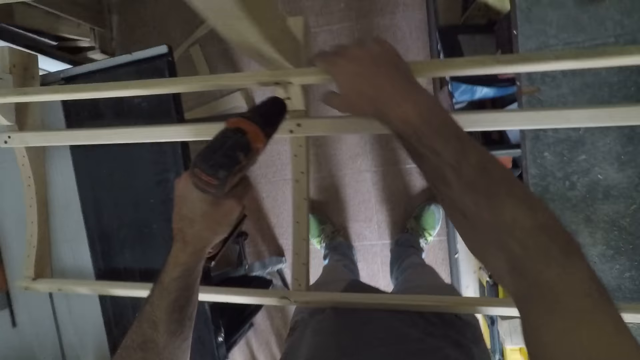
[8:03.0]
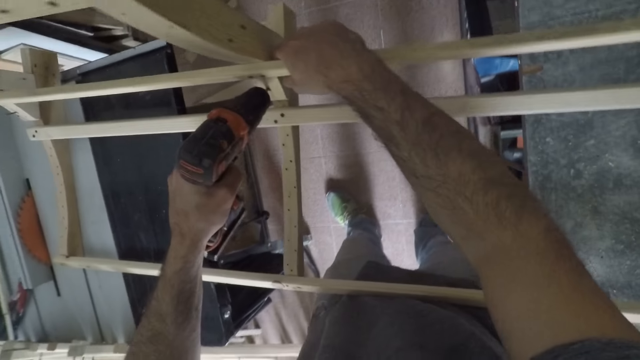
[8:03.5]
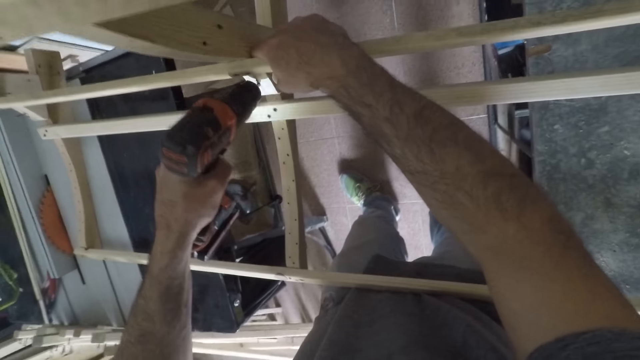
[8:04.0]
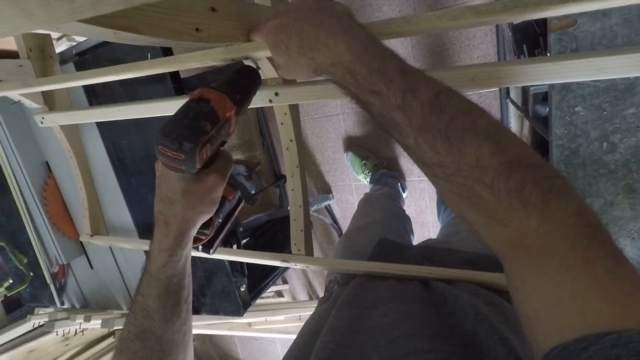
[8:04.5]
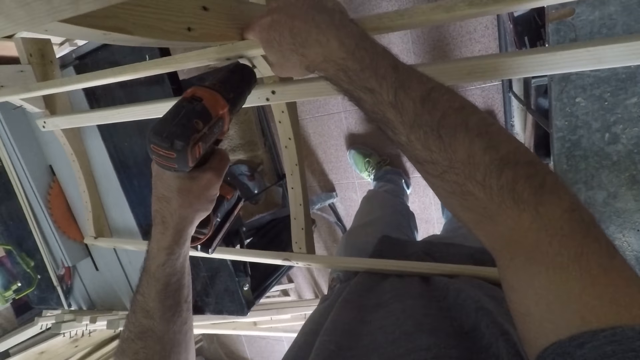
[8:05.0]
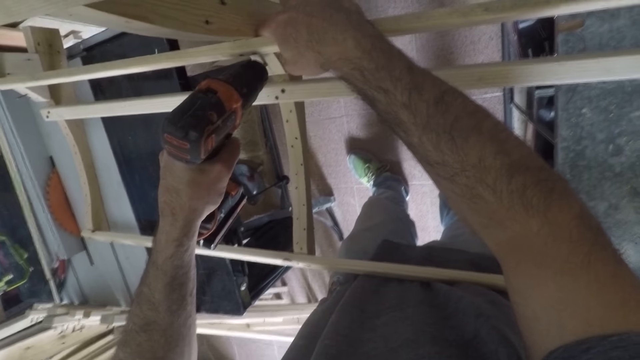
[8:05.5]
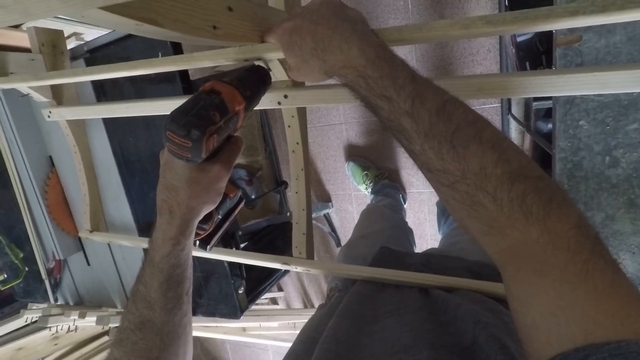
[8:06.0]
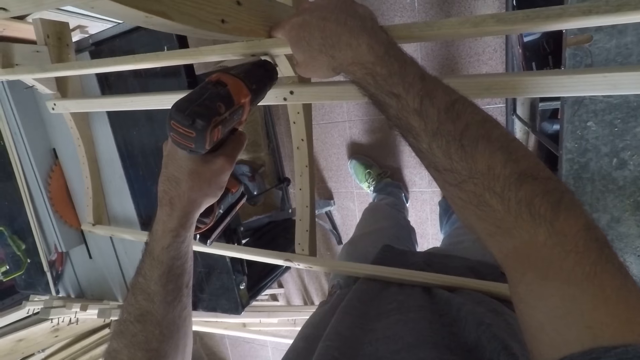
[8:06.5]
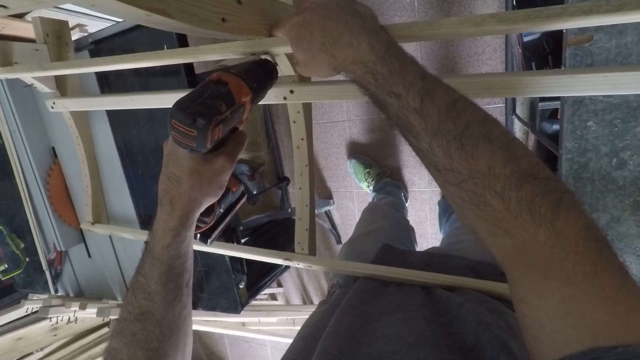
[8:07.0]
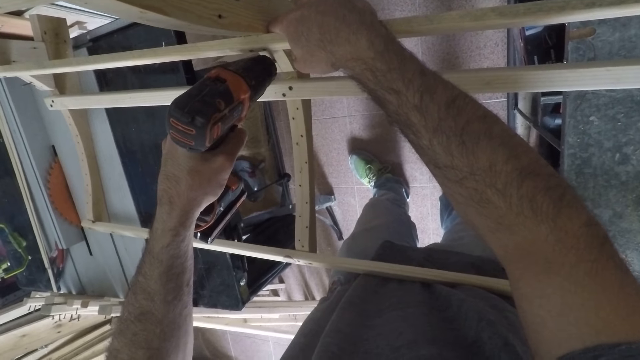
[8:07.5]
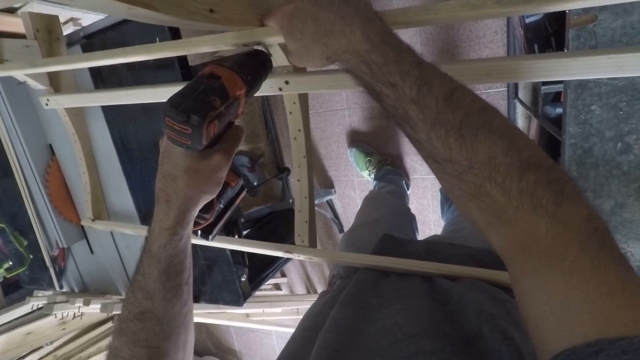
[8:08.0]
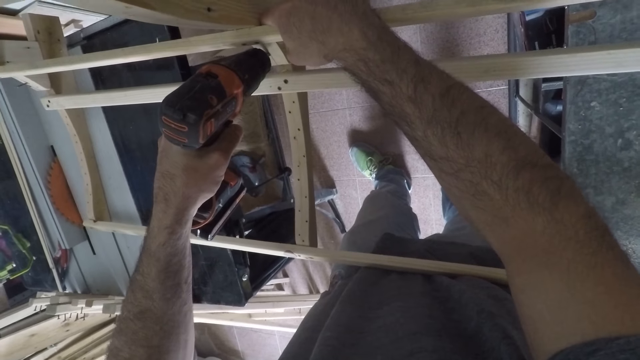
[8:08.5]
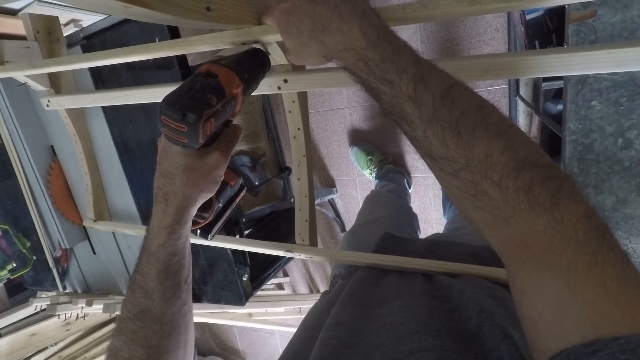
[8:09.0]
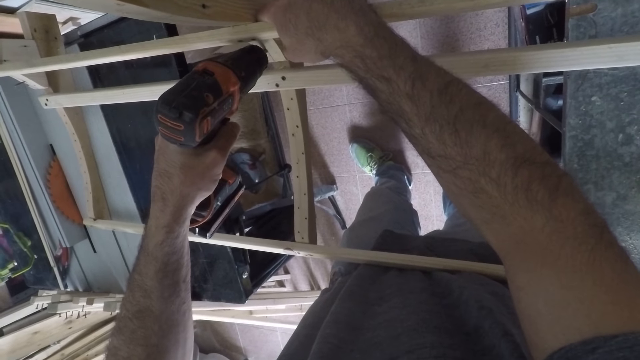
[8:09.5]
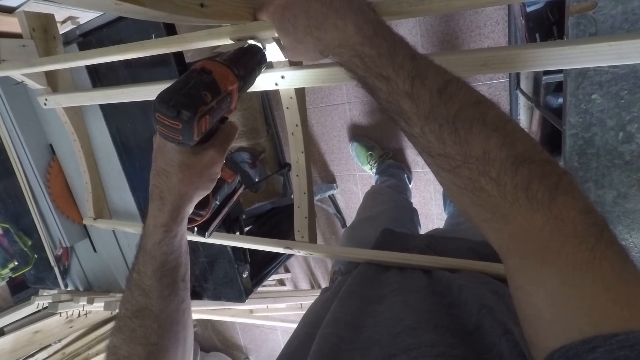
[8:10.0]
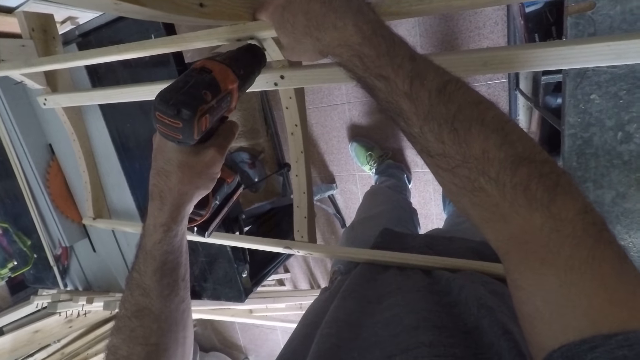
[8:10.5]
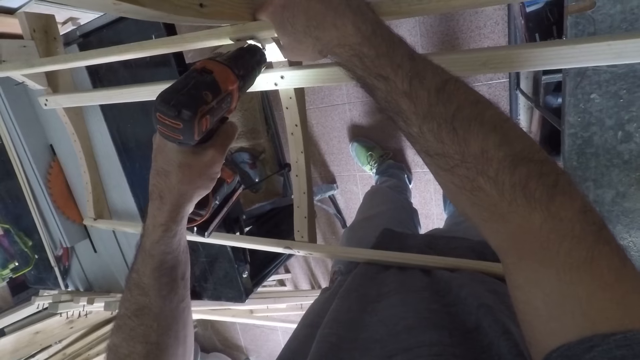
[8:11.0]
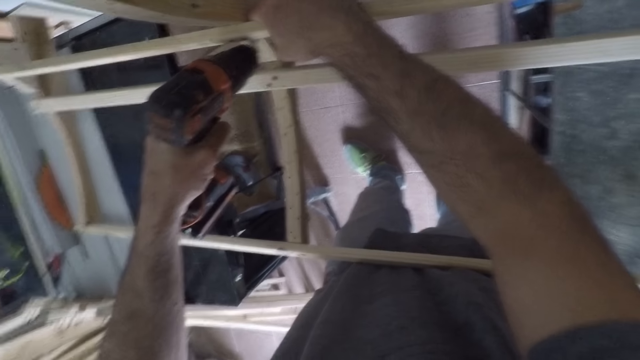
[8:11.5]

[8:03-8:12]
The camera wearer moves his hand in the middle of the wood. He places the drill in the wood. He unscrews the nail.

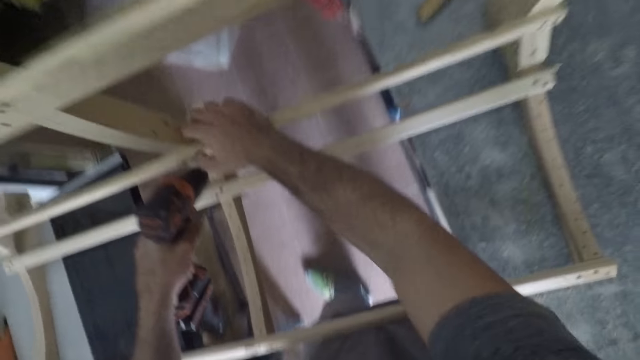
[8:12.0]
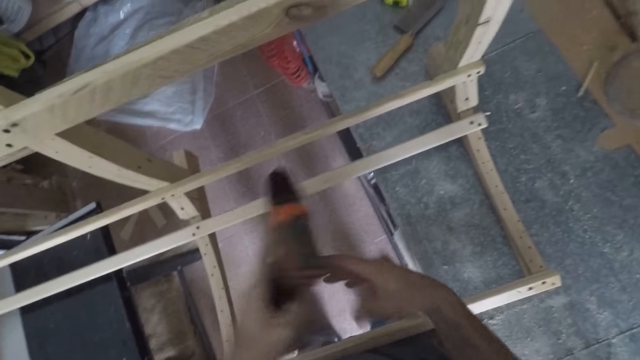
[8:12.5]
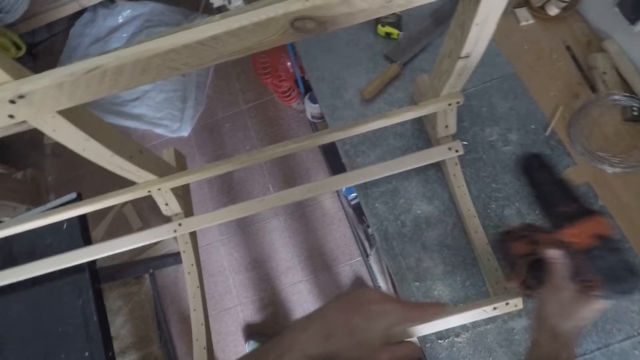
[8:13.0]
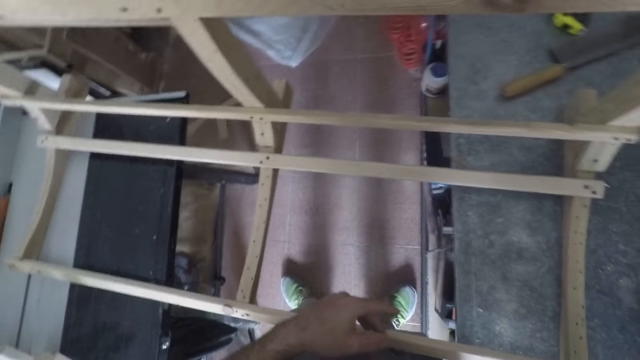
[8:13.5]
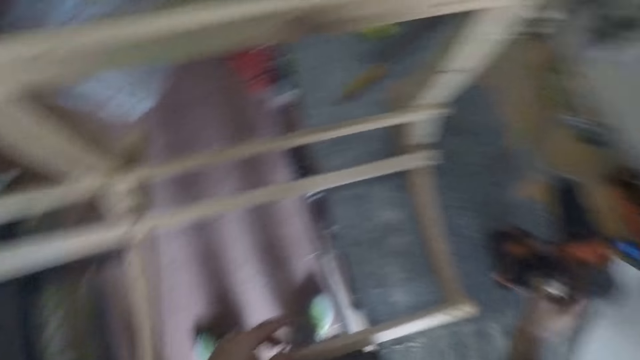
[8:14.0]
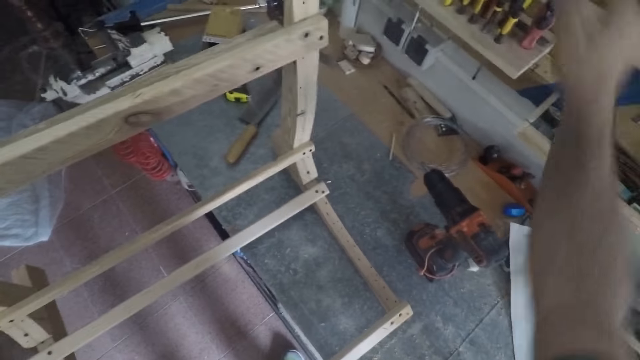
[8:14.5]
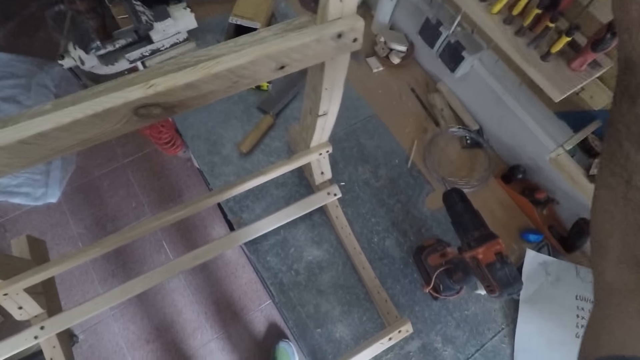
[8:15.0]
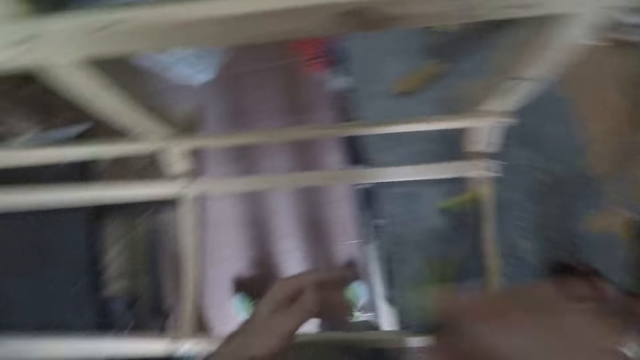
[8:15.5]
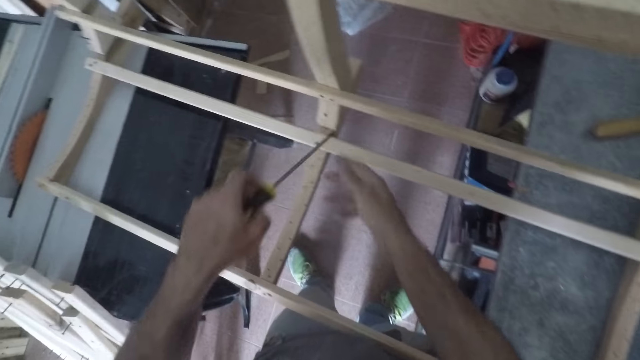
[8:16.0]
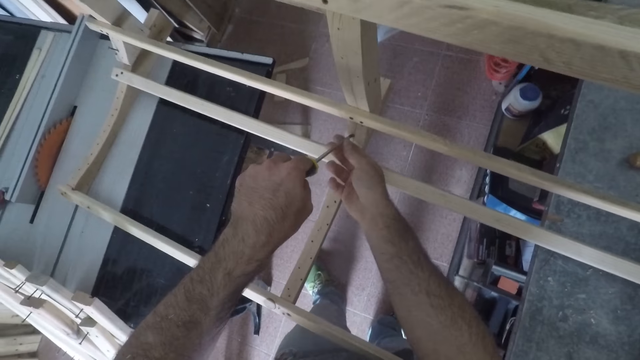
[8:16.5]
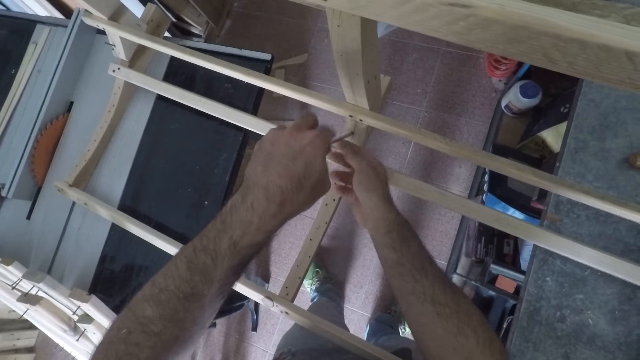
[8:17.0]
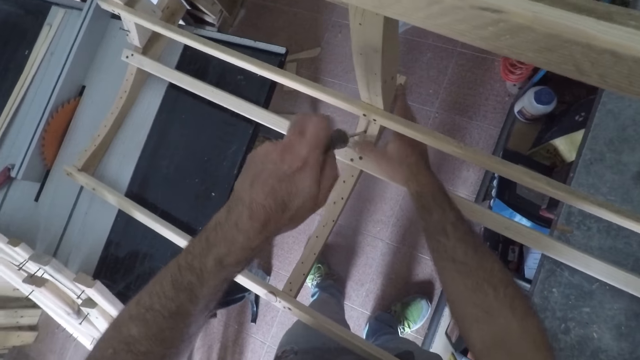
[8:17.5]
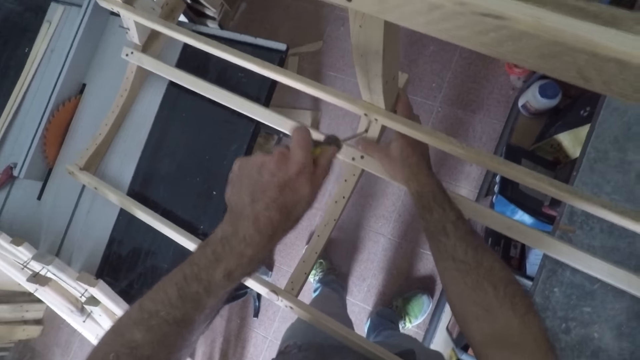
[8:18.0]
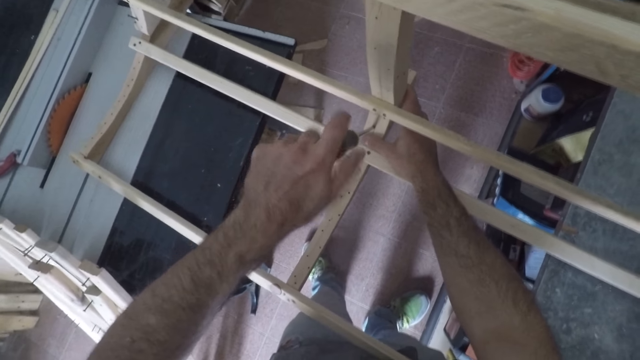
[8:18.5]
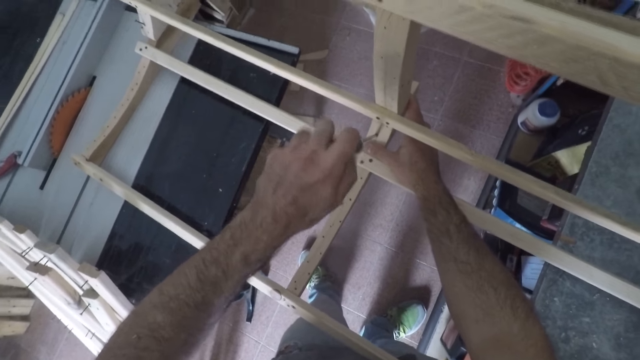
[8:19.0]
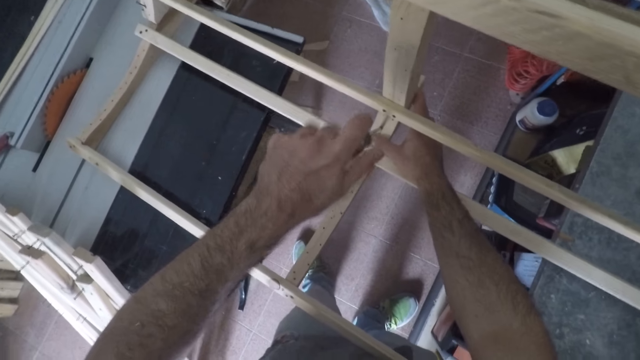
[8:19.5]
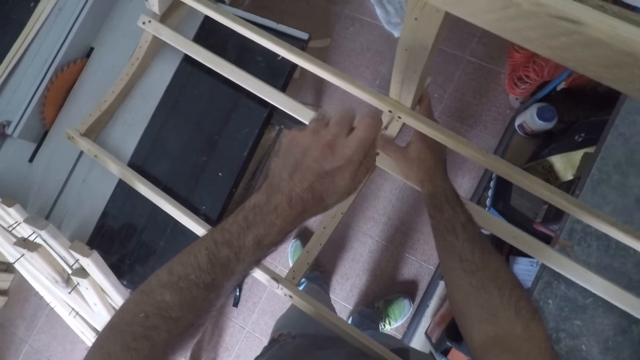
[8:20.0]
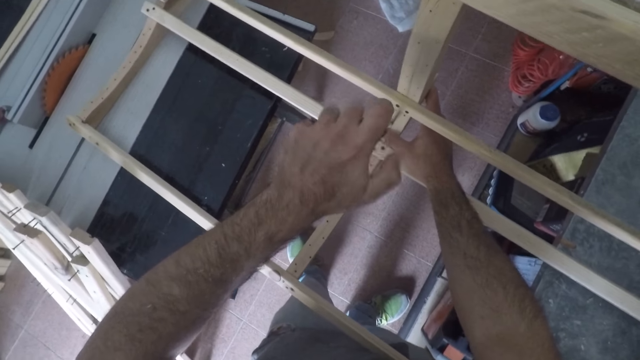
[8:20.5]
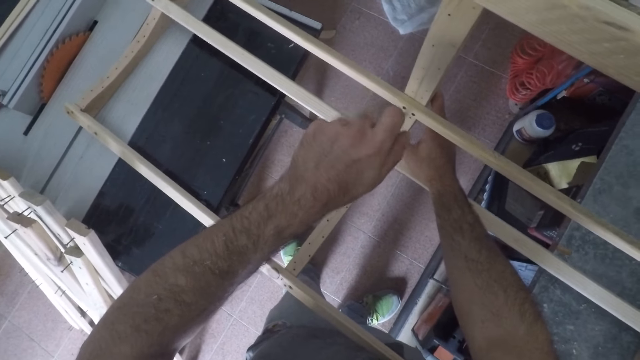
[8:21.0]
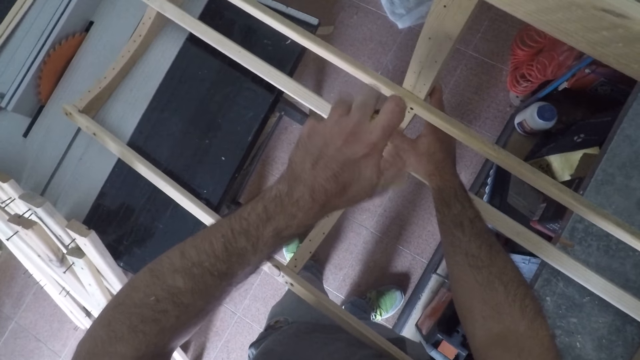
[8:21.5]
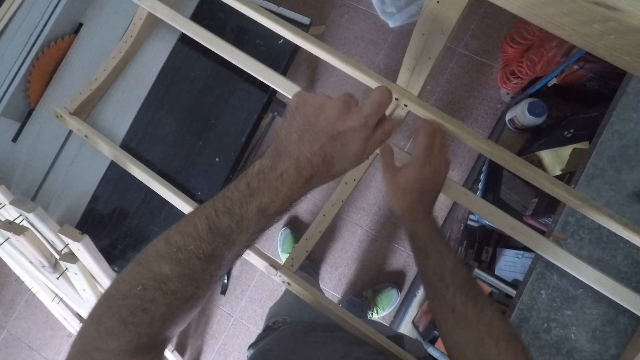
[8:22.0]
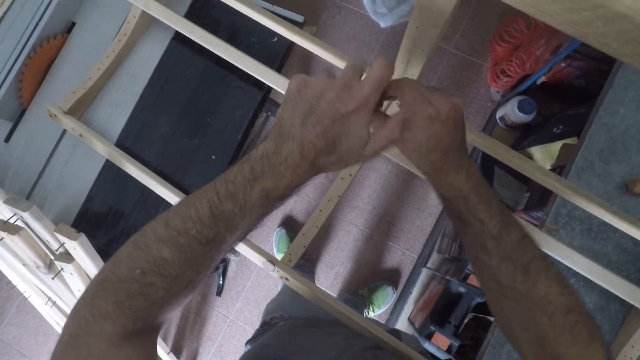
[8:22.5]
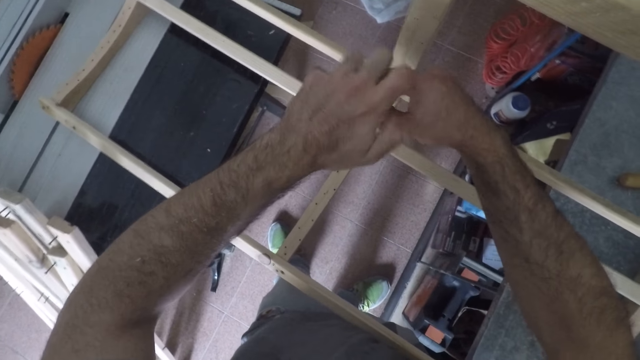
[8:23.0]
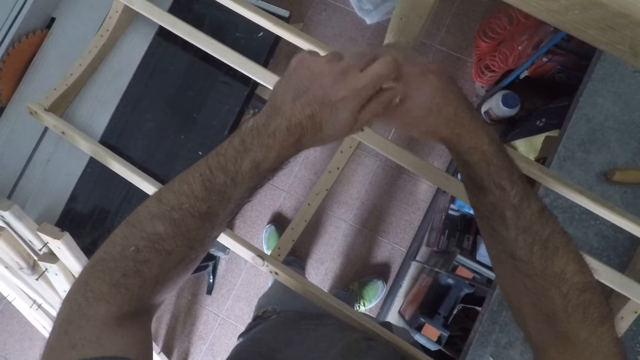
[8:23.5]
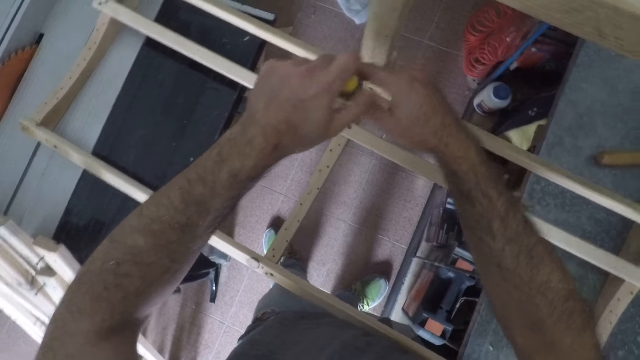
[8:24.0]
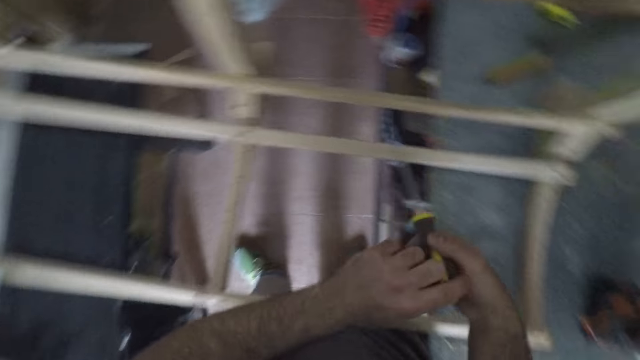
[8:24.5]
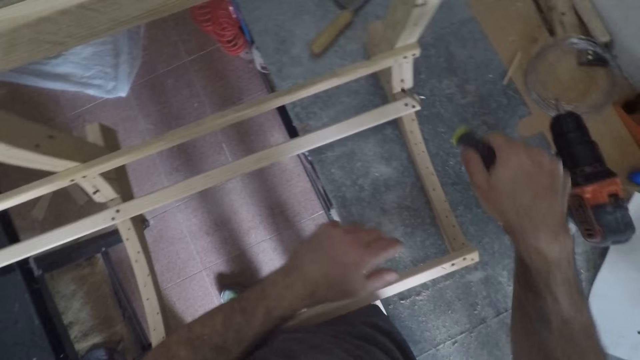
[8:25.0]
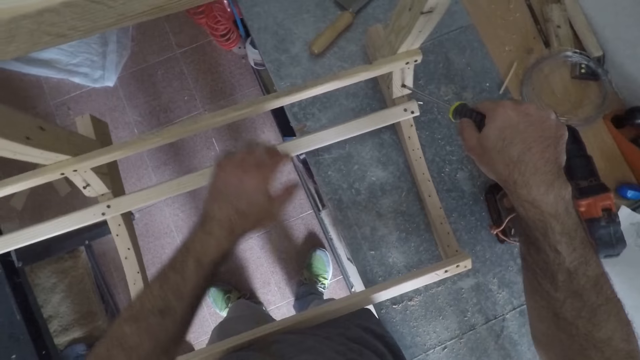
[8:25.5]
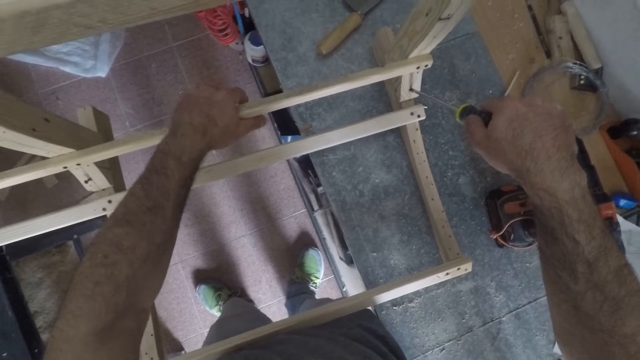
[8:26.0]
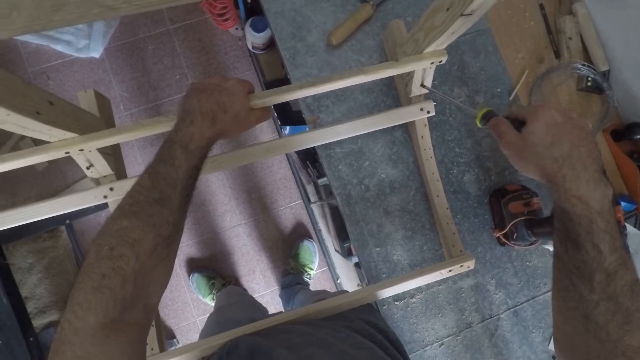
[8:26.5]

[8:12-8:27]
The camera wearer places the drill on his other hand. He places the drill on the table. He picks out a screwdriver from the rack. He places the screwdriver on his other hand. He unscrews nails in the wooden unit with the screwdriver. He holds the wood. He unscrews the nail. He holds the screwdriver with both his hands. He moves his hands towards the edge of the wood. He places the screwdriver on the edge of the wood.
